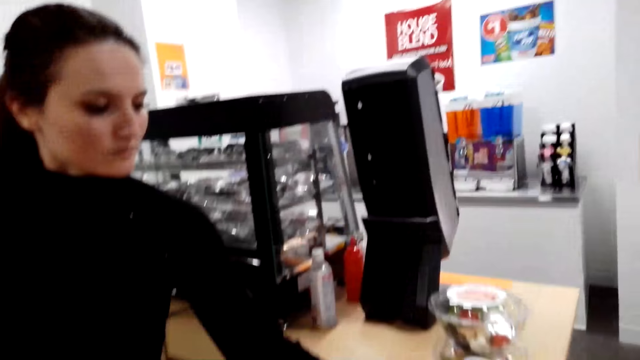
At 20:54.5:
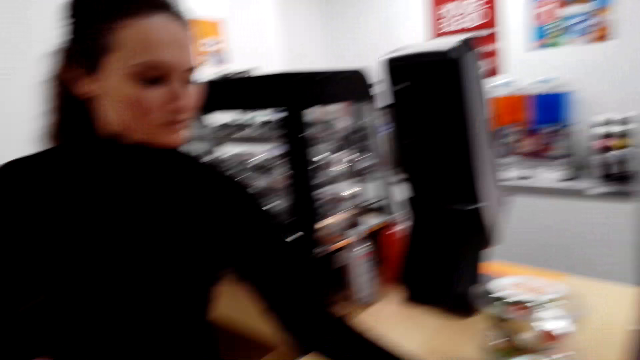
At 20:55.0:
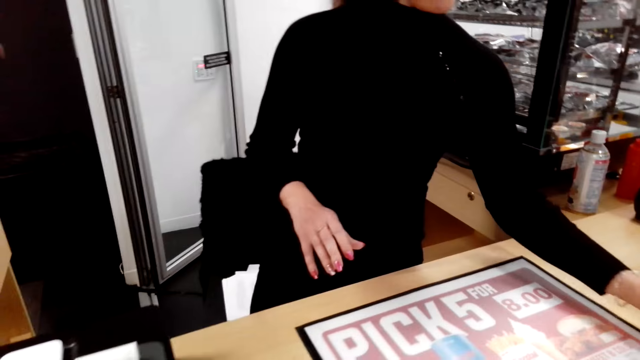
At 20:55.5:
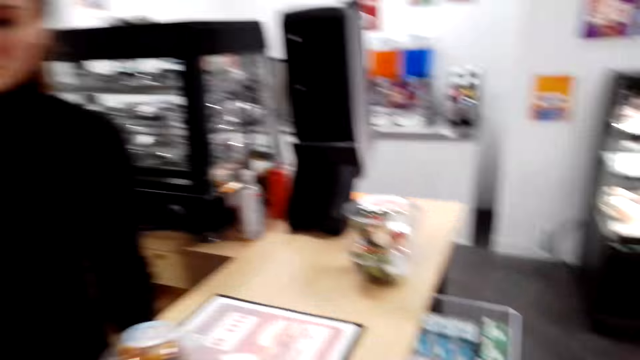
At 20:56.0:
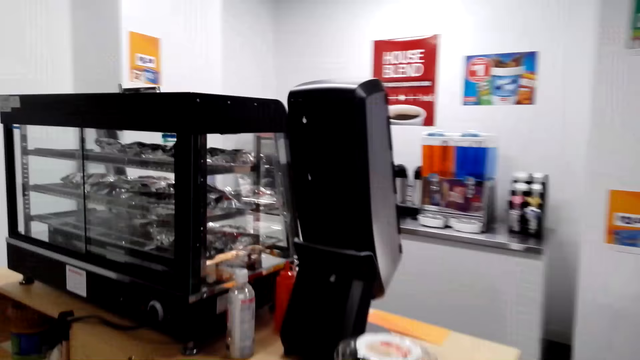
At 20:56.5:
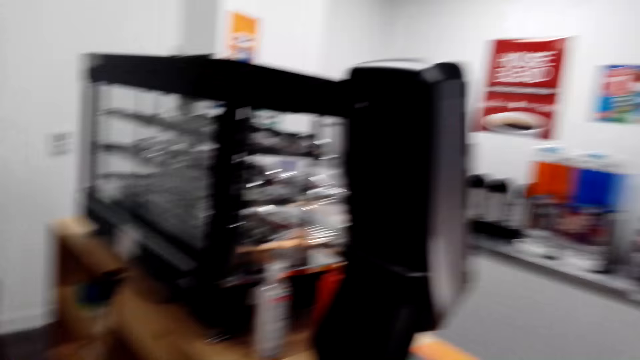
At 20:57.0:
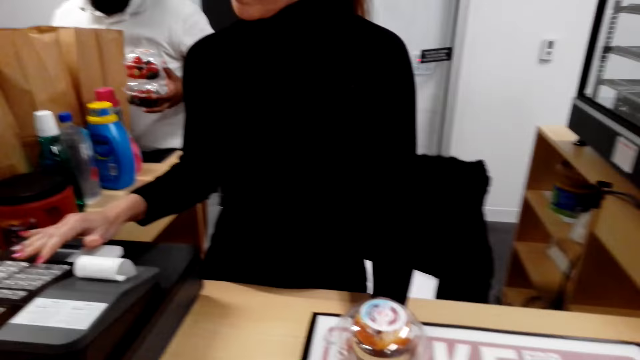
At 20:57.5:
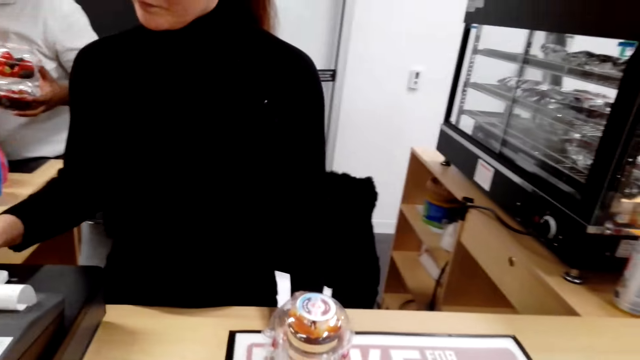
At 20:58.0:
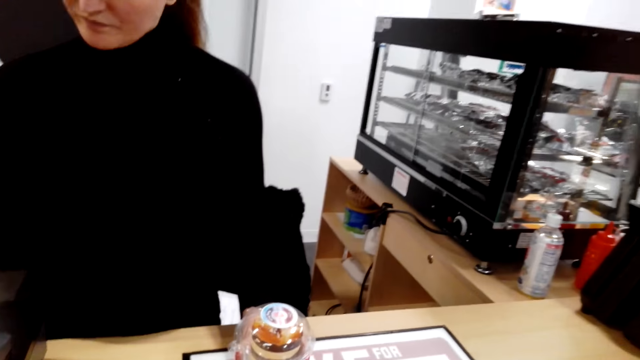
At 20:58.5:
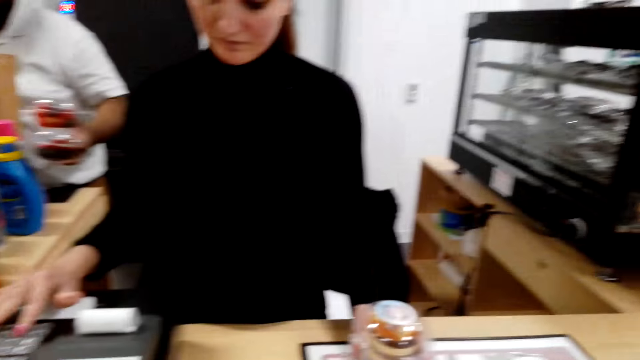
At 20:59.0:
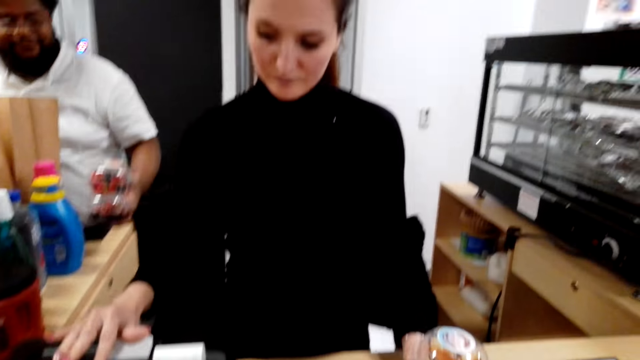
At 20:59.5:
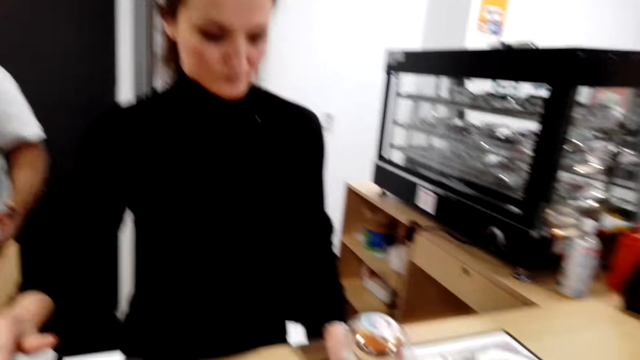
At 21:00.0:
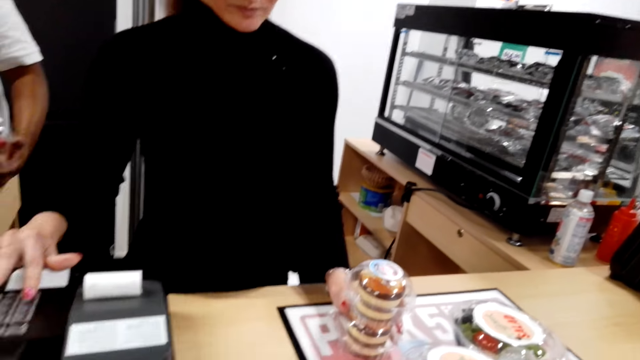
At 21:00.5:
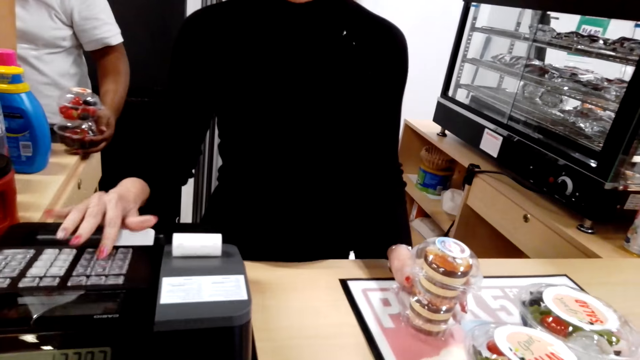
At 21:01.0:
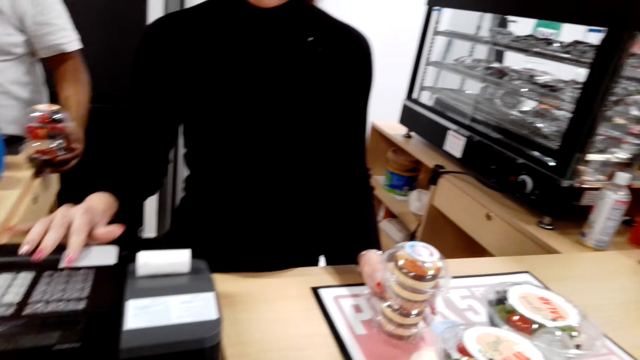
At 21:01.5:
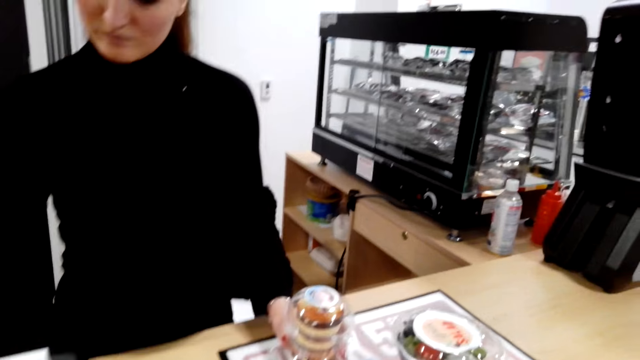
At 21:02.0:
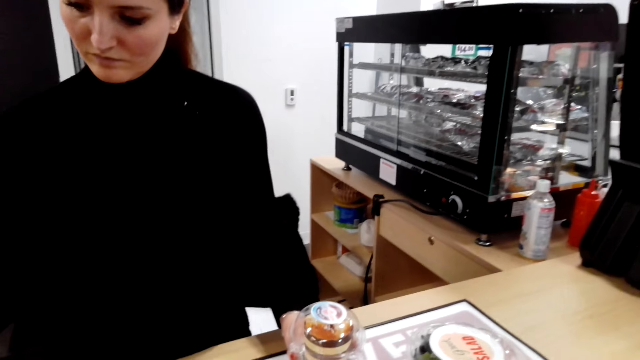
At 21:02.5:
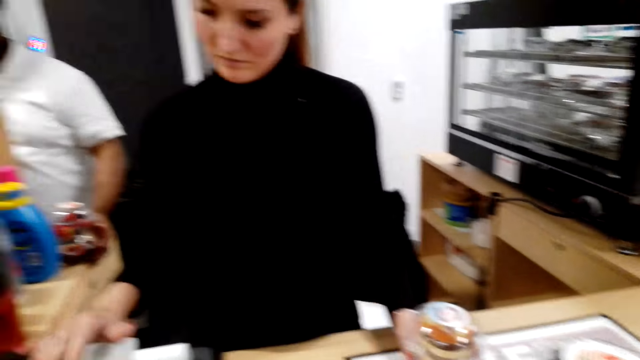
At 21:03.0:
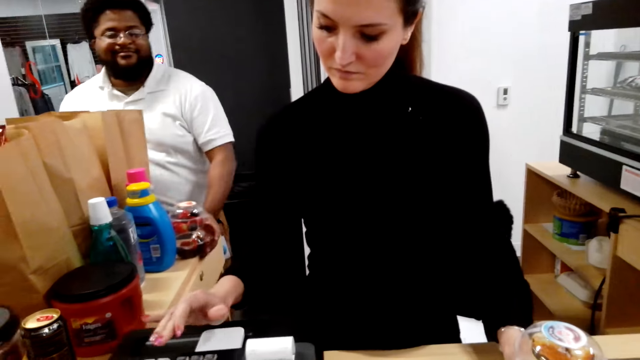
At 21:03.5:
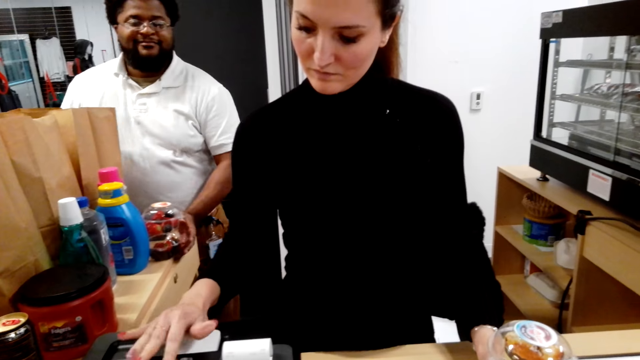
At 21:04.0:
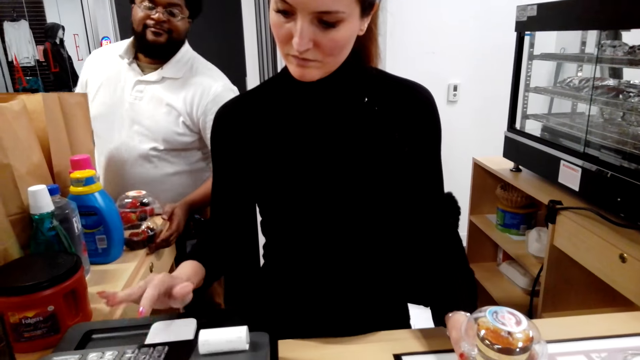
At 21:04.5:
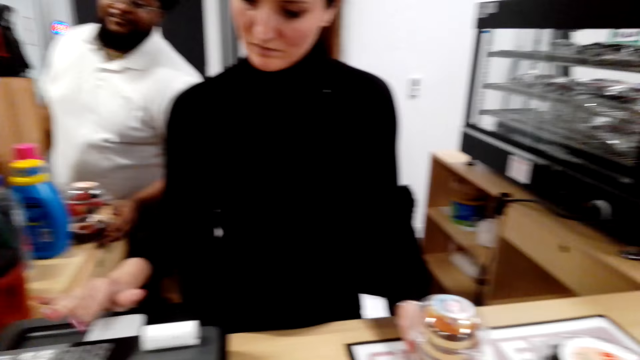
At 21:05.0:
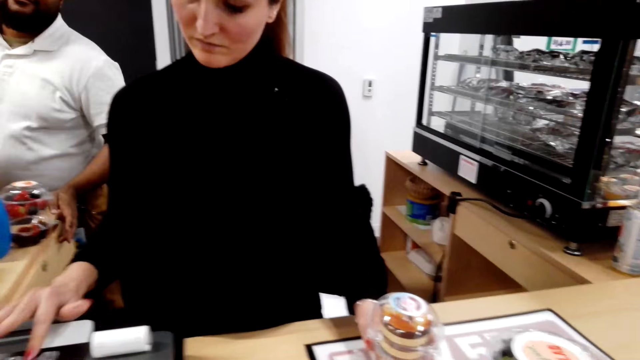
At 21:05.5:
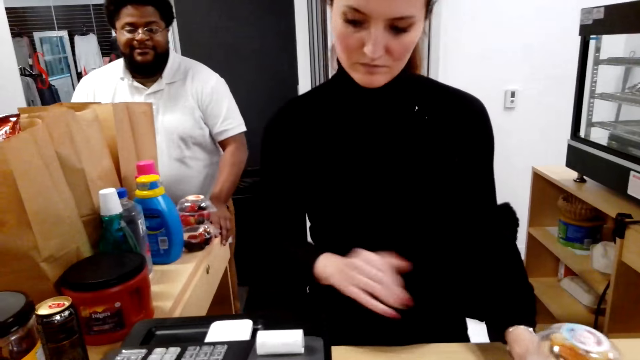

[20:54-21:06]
The camera wearer looks around. A person uses the machine.

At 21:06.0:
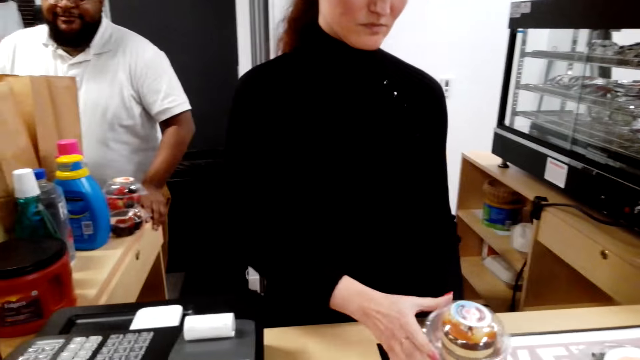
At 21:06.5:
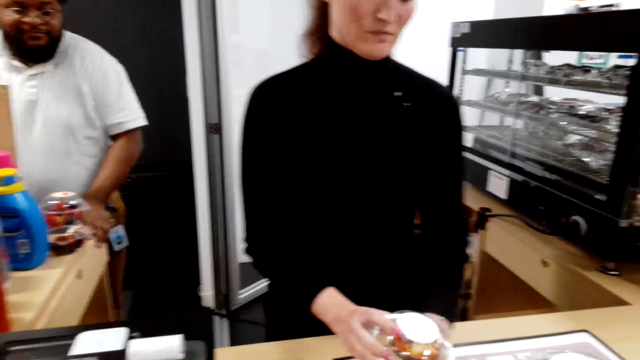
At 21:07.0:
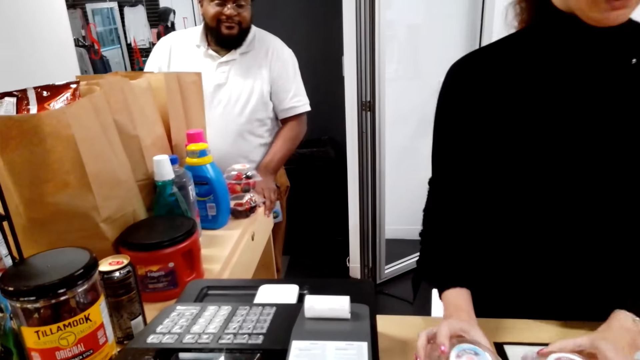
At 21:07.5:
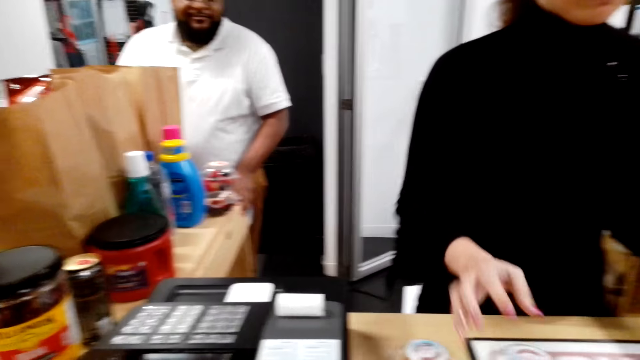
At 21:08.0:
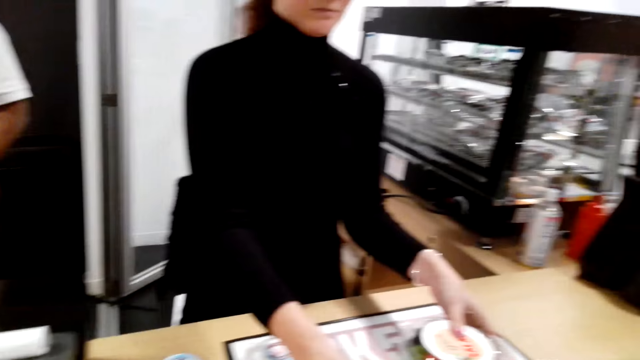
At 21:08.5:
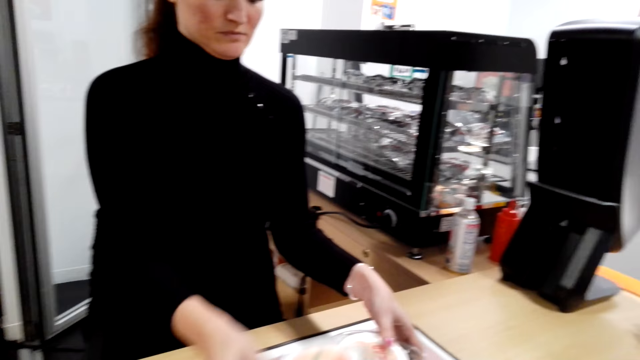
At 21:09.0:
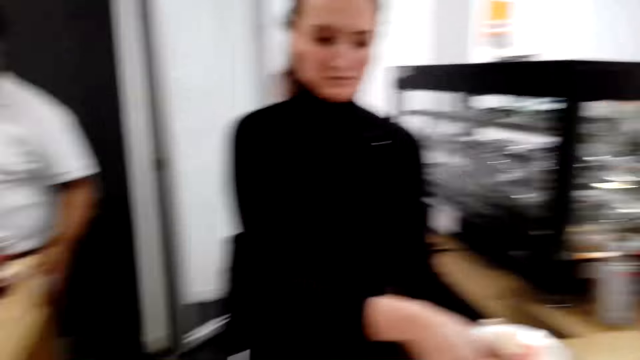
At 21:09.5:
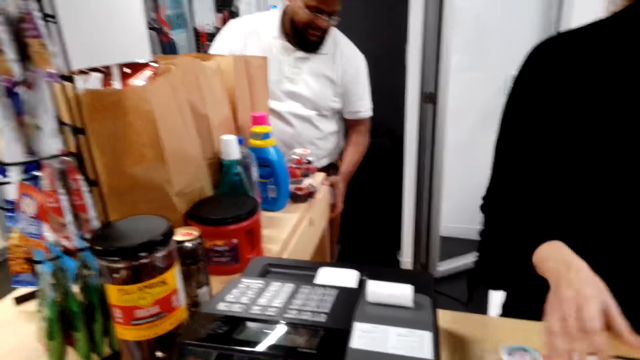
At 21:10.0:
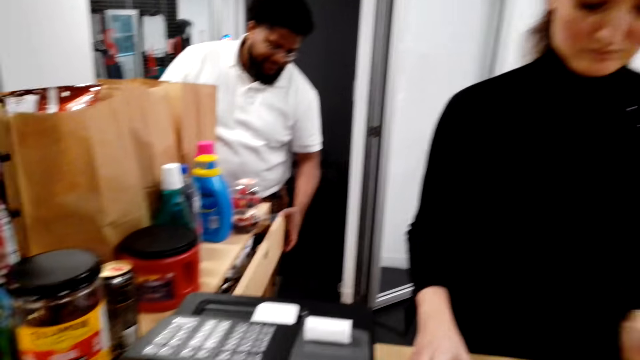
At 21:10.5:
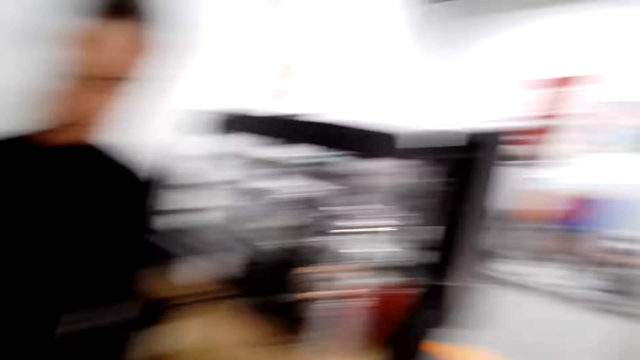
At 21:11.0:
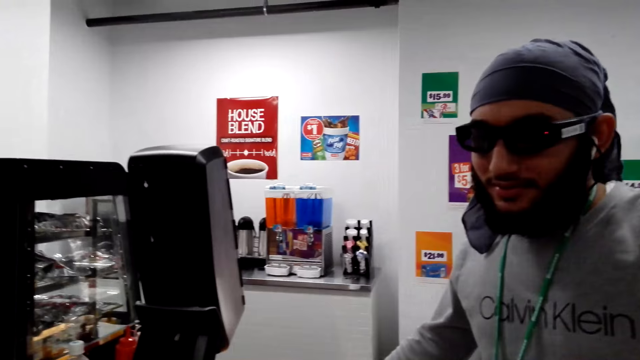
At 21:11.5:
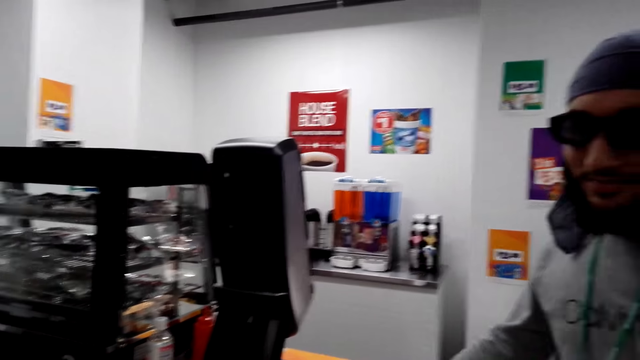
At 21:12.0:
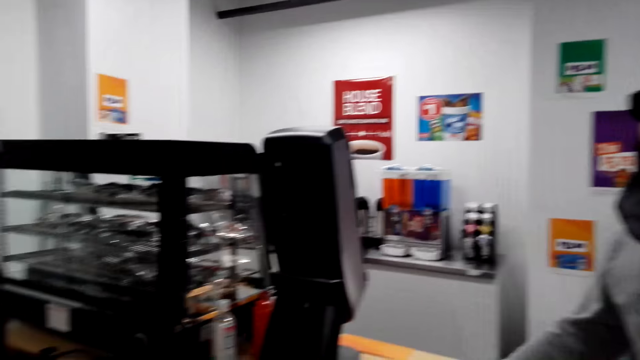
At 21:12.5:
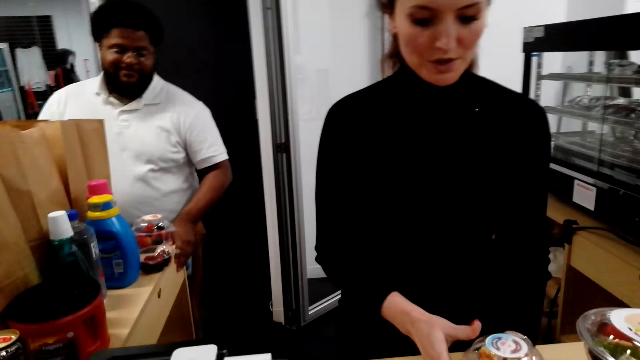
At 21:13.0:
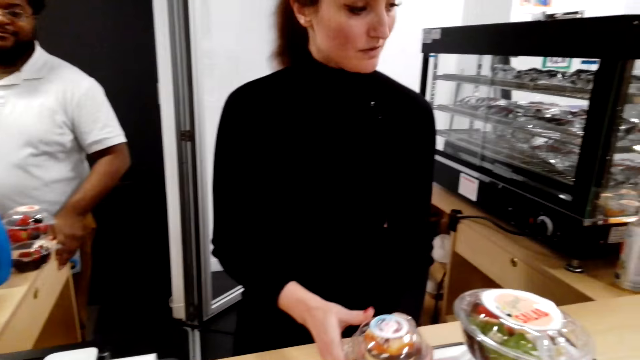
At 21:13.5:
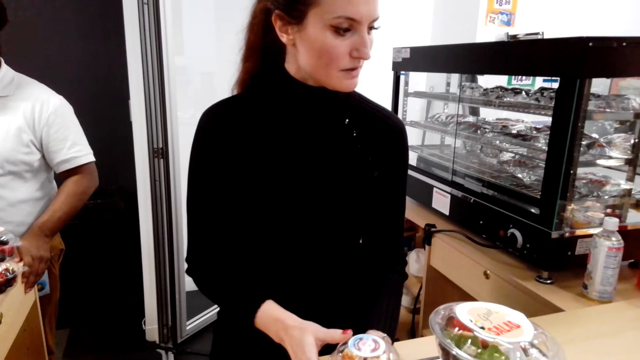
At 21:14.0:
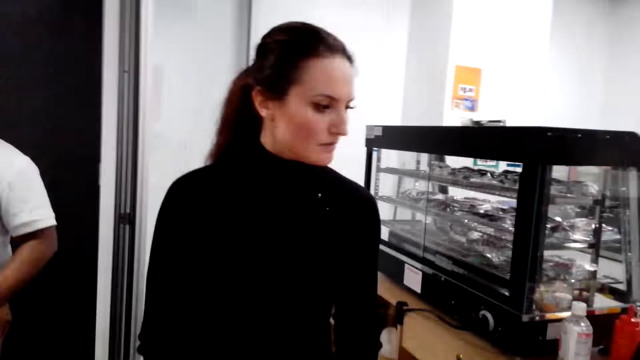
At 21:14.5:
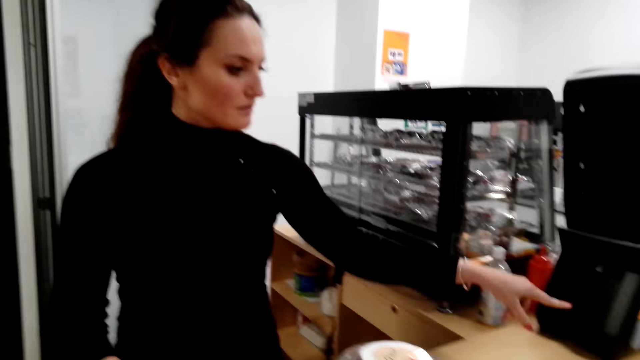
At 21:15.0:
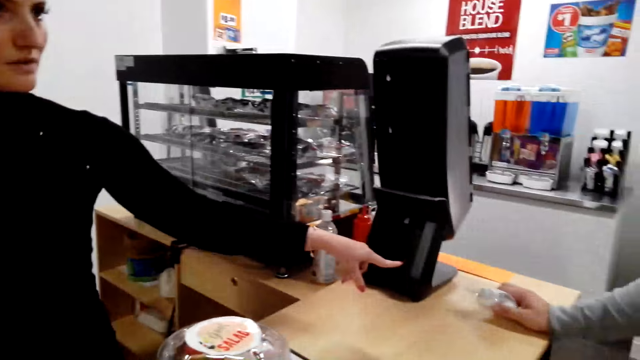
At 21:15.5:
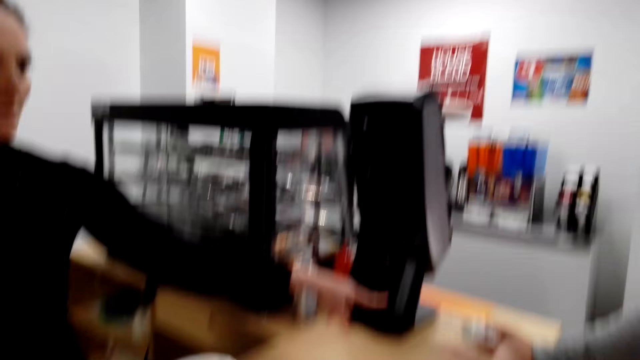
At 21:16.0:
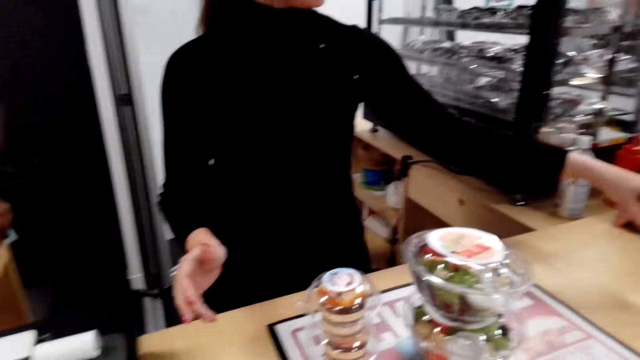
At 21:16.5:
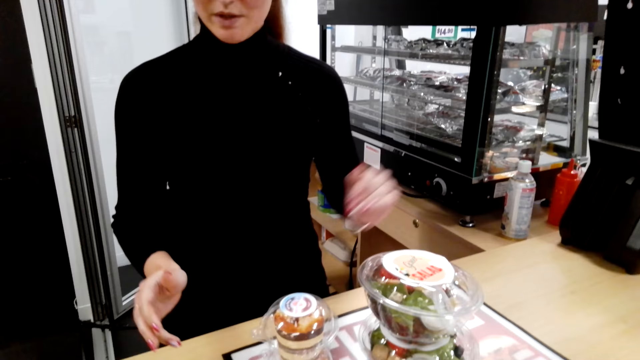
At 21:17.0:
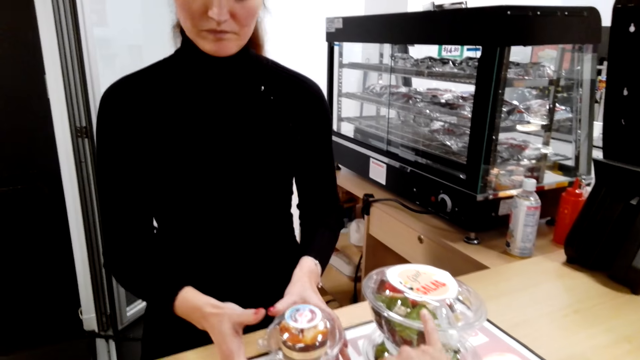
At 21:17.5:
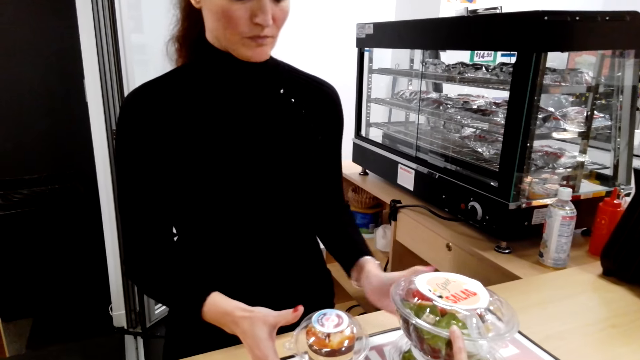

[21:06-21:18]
The camera wearer arranges items on the counter. They talk.
